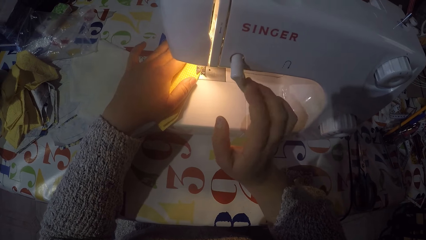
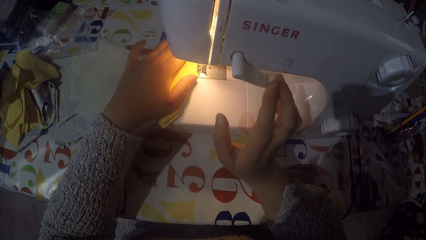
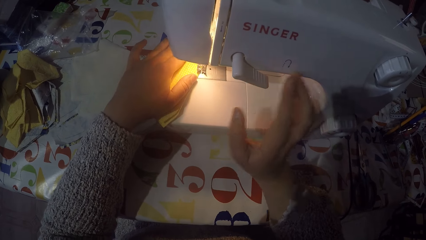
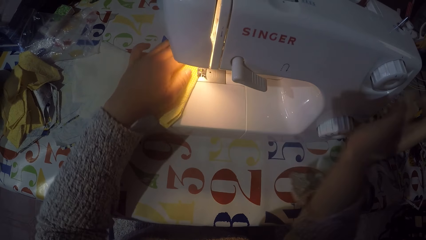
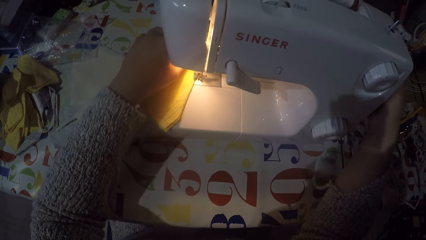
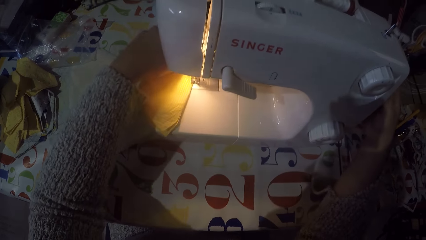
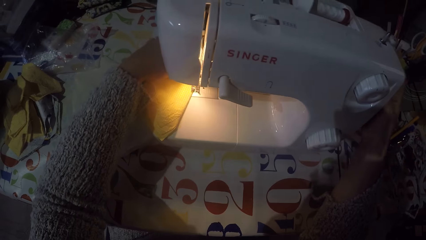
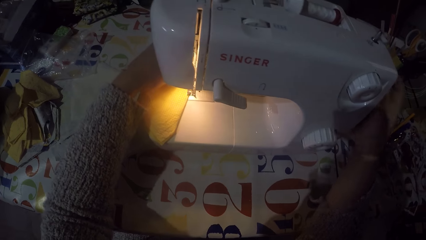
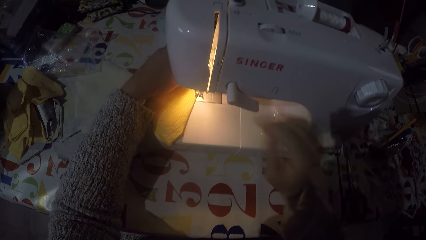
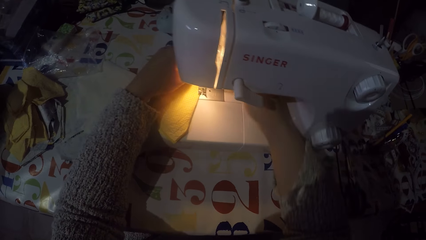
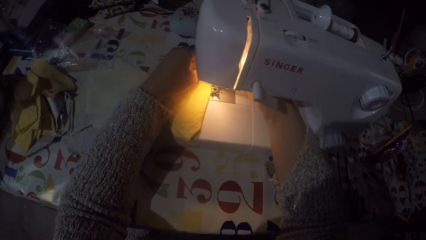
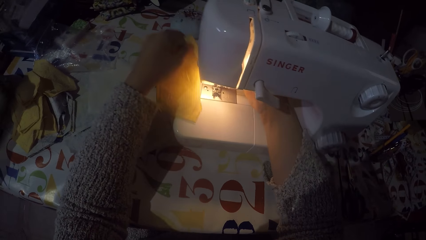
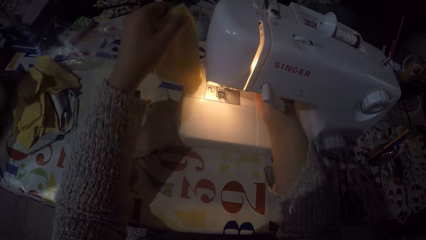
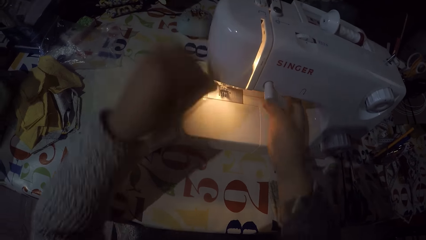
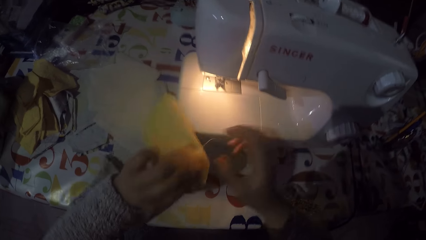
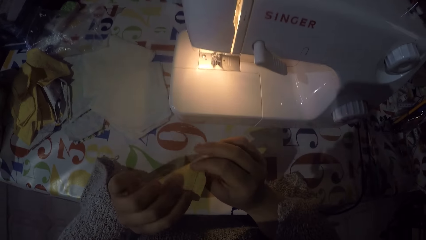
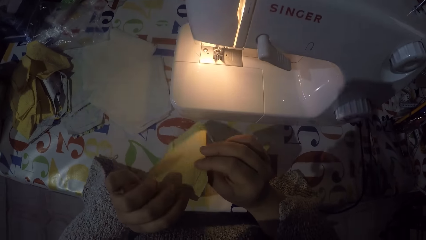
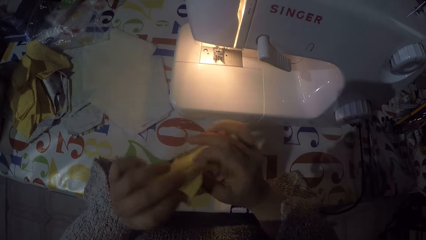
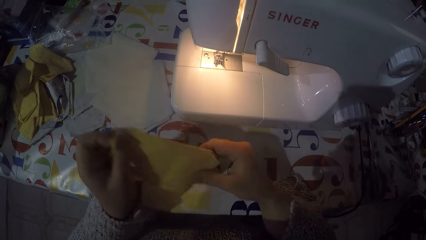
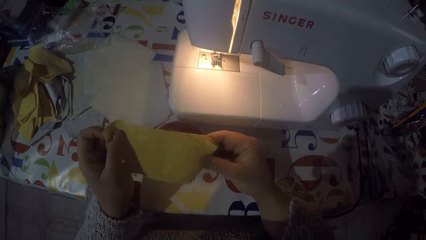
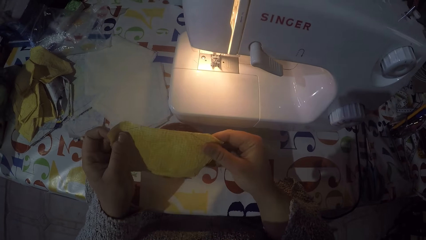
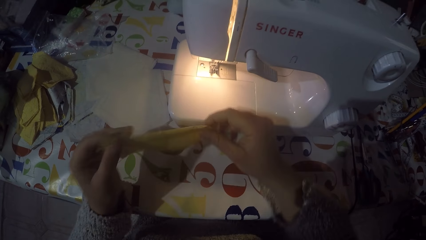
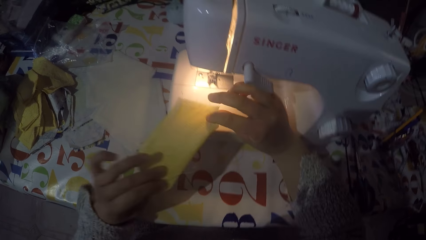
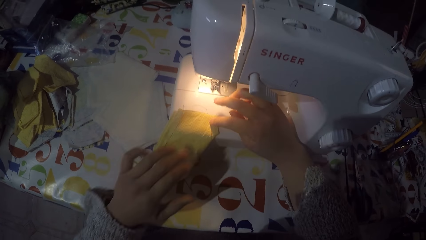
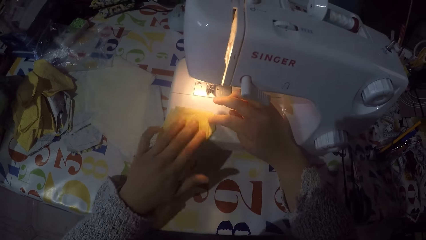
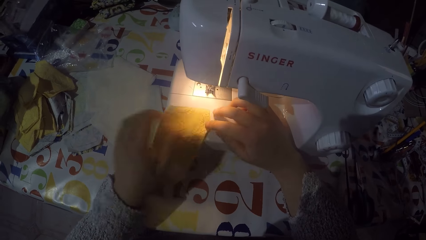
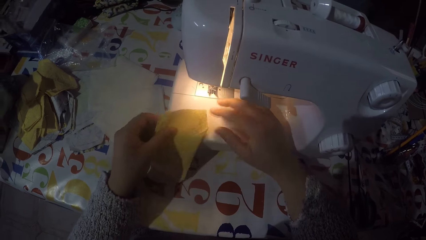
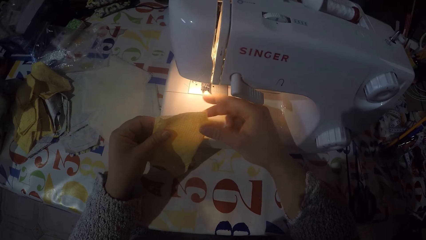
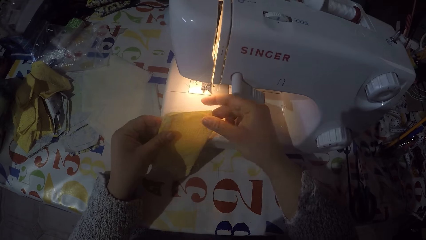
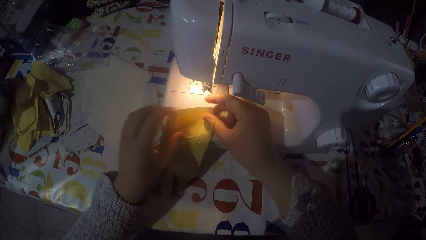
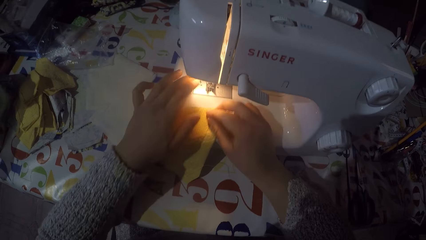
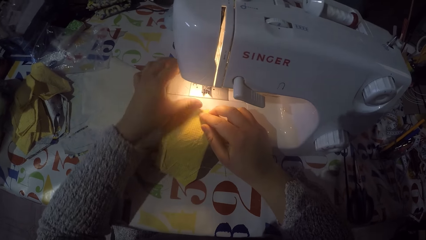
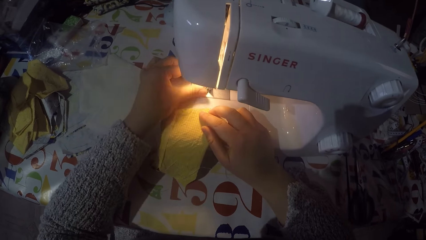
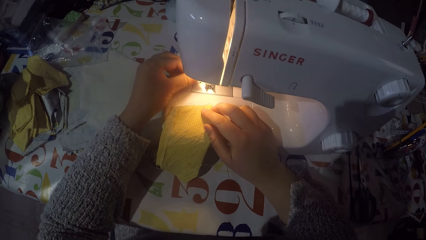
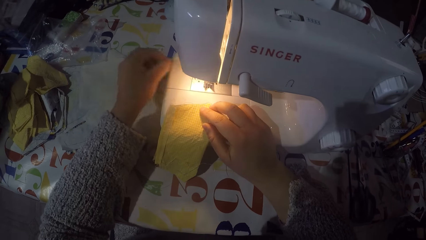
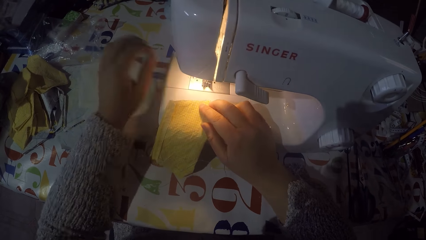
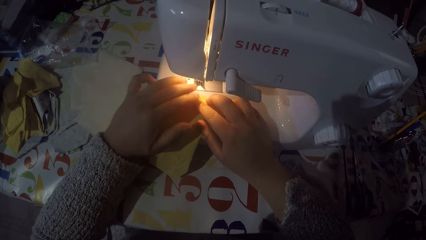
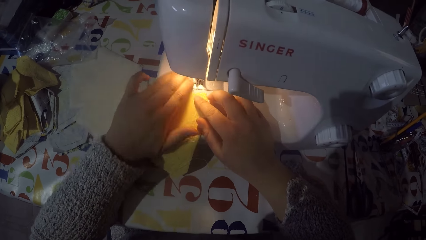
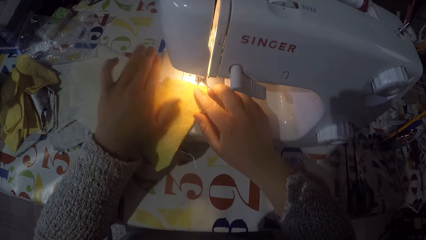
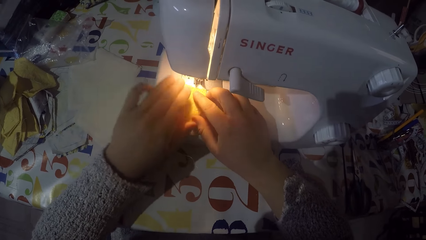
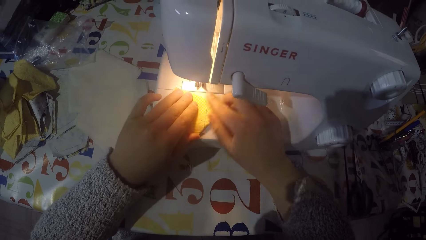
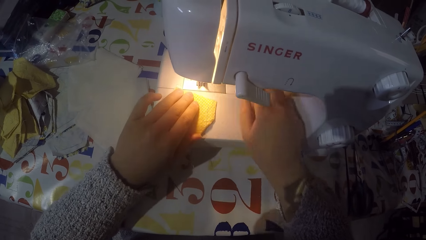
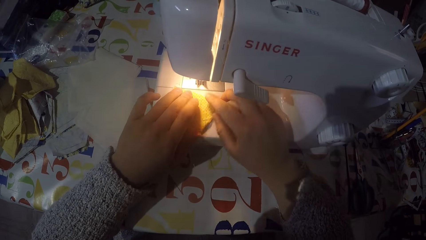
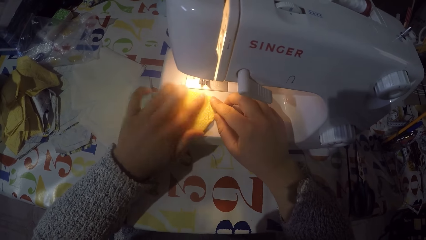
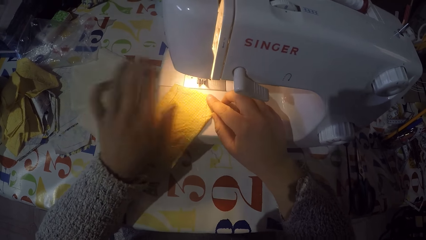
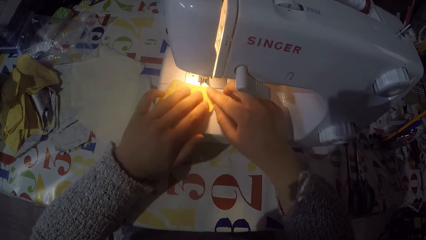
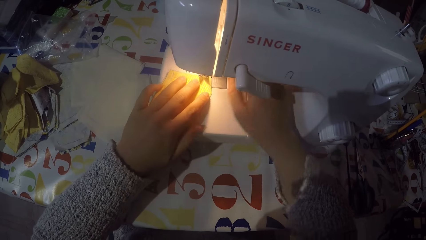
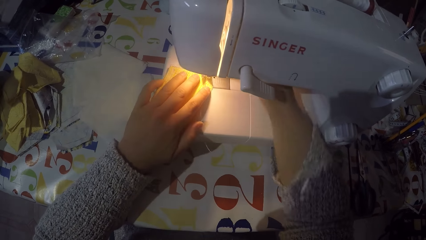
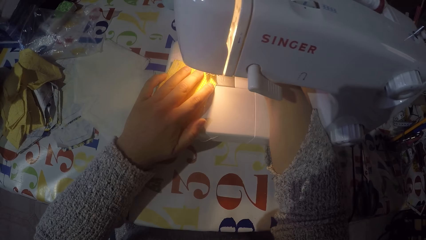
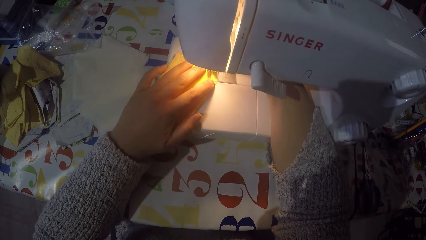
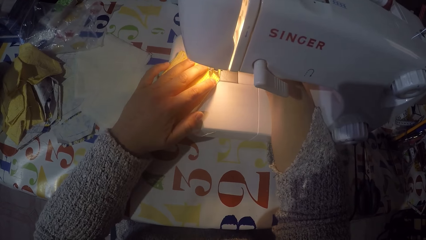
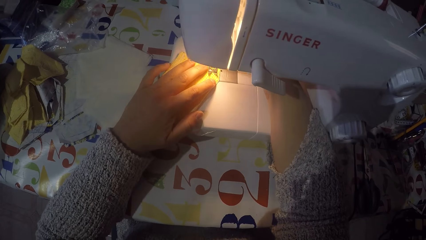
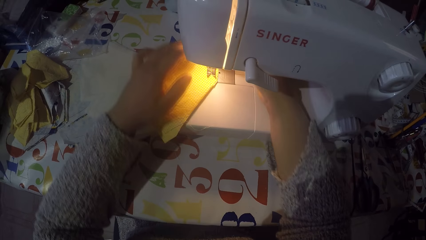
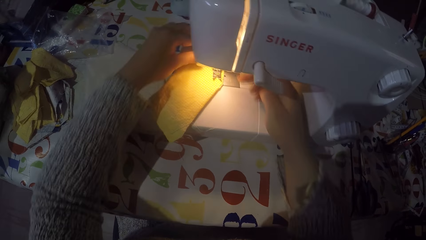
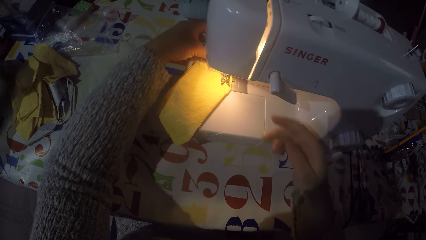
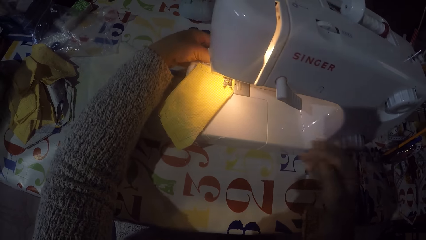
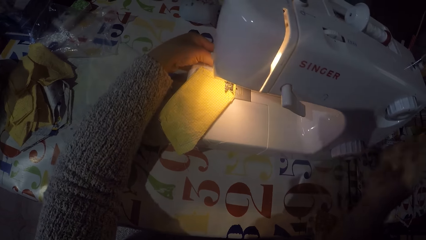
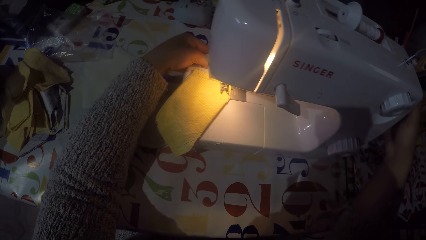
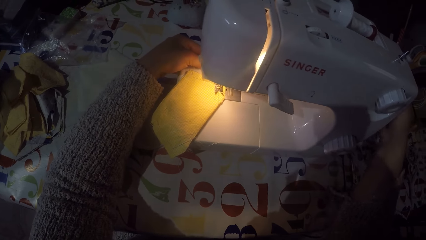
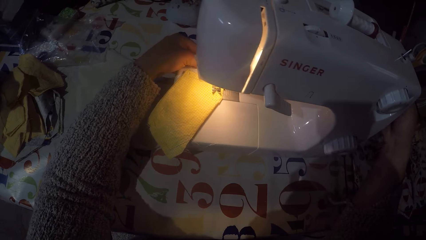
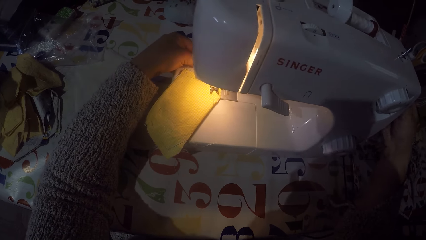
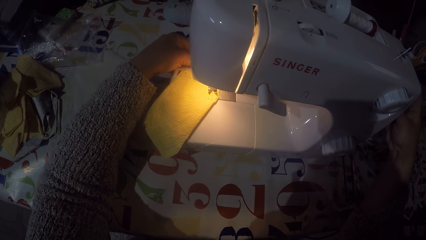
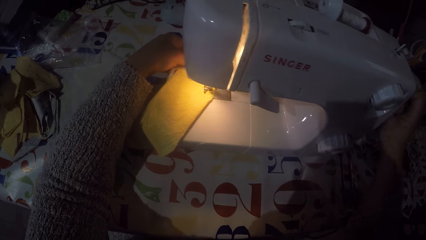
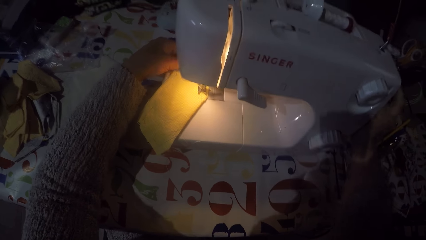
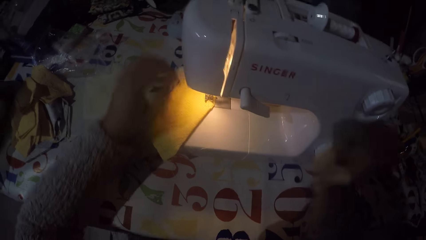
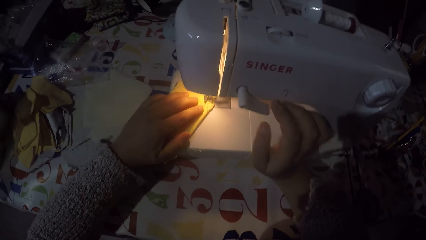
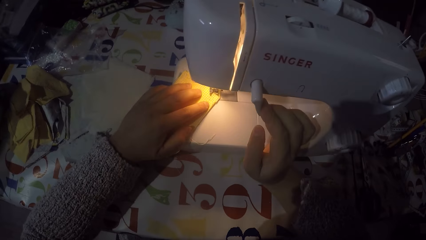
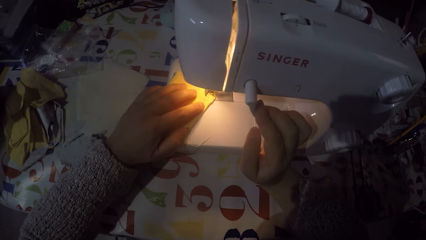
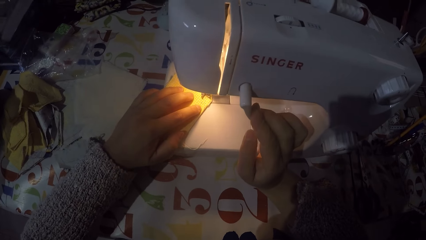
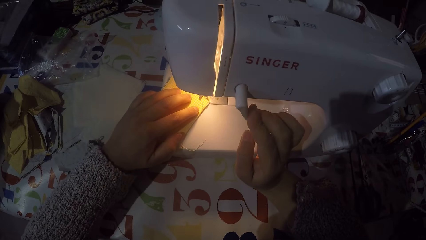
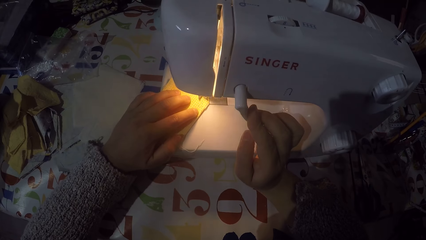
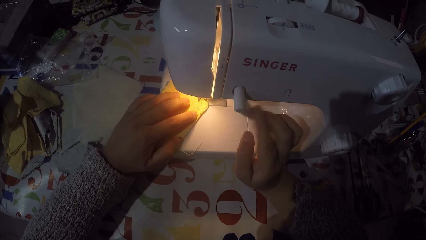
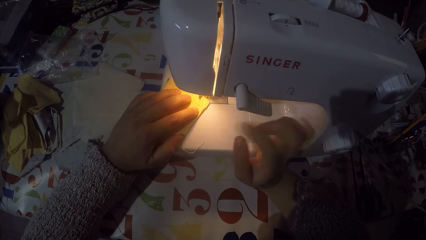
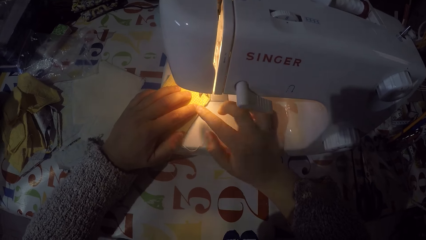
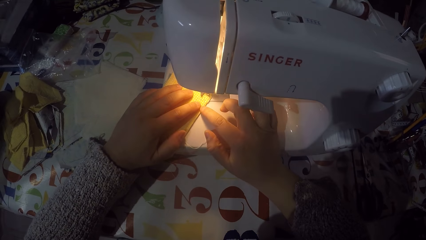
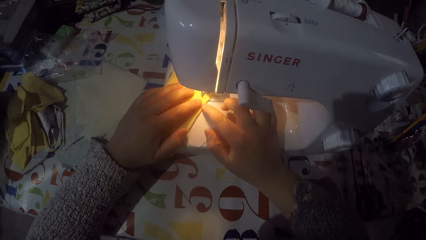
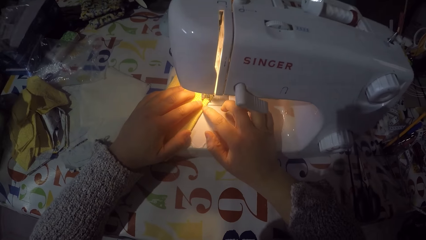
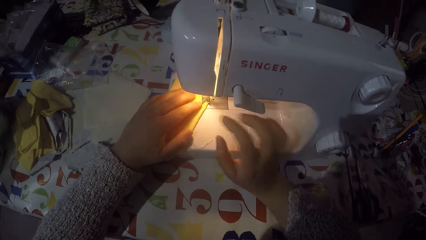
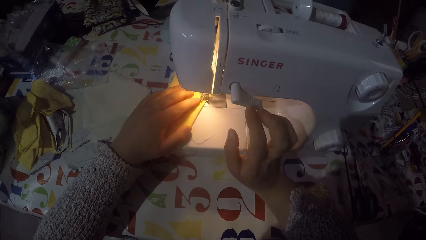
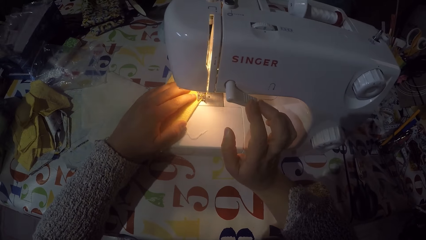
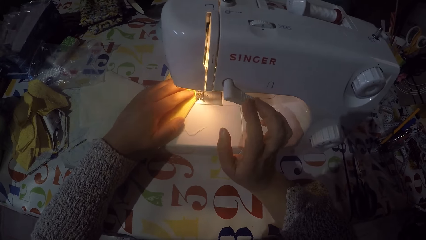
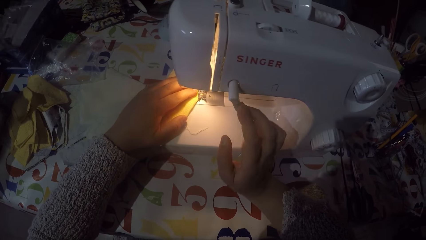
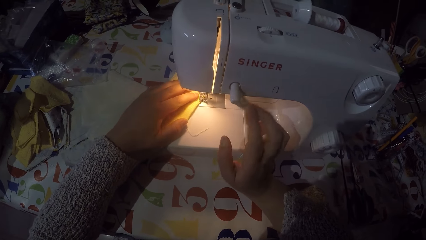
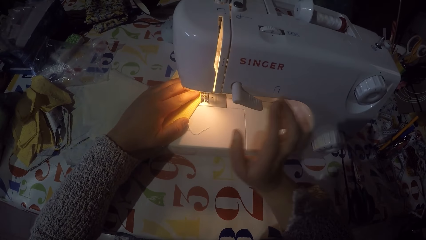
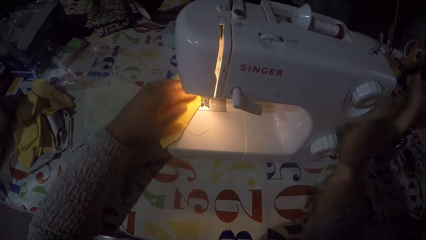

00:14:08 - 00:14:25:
The camera wearer touches the hand wheel. They remove a piece of cloth from the machine. They look at the piece of cloth. They put the piece of cloth on the sewing machine. They touch the hand wheel. They are sewing the piece of cloth with the machine.
